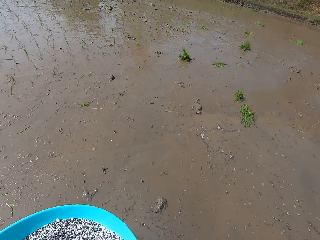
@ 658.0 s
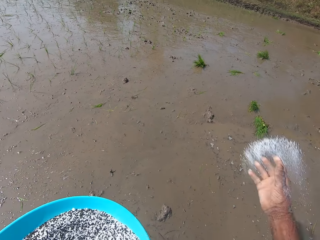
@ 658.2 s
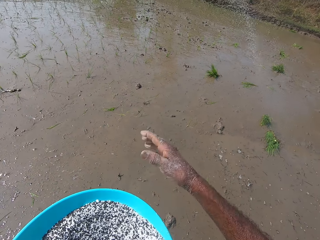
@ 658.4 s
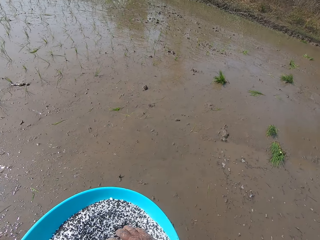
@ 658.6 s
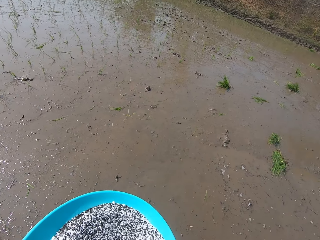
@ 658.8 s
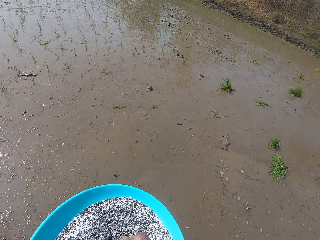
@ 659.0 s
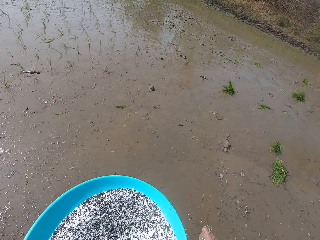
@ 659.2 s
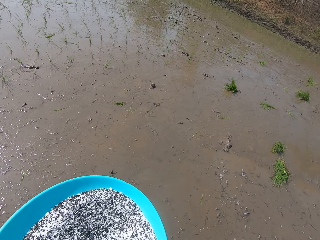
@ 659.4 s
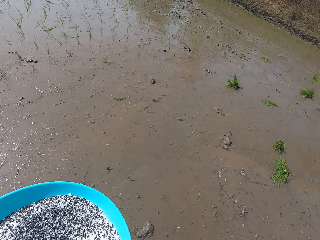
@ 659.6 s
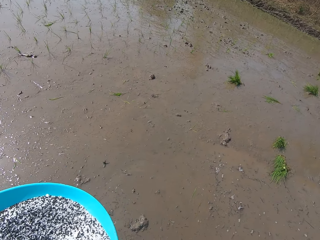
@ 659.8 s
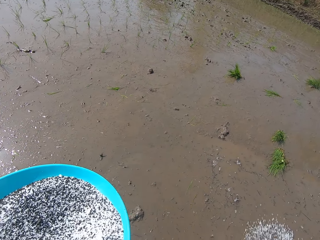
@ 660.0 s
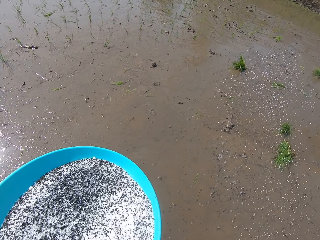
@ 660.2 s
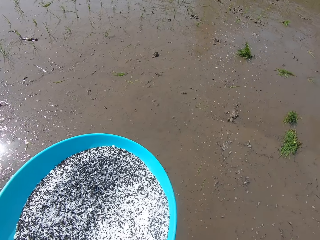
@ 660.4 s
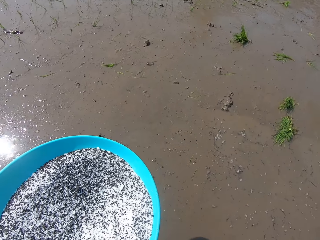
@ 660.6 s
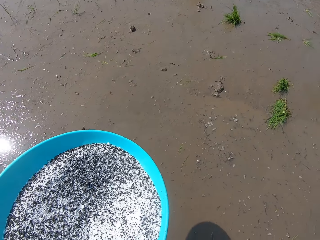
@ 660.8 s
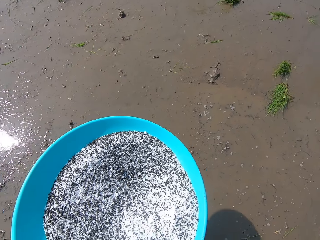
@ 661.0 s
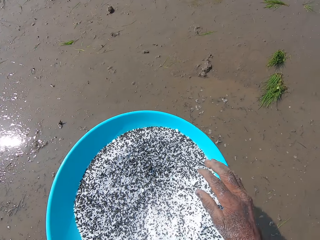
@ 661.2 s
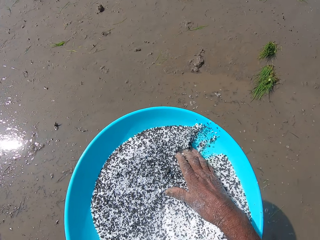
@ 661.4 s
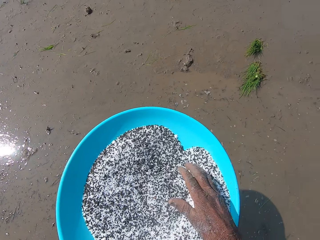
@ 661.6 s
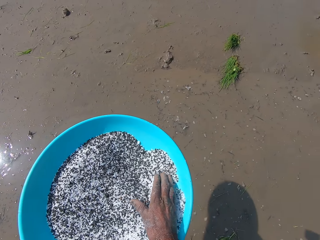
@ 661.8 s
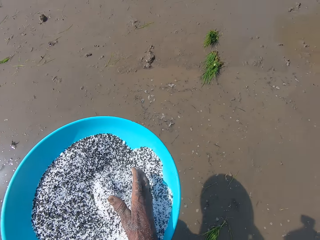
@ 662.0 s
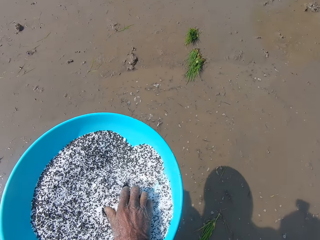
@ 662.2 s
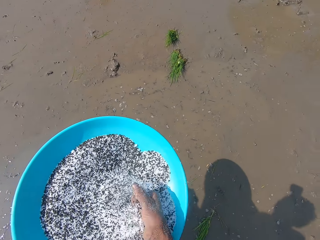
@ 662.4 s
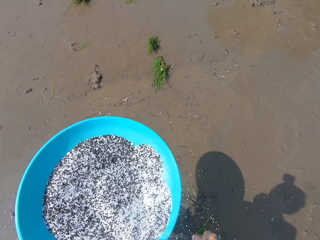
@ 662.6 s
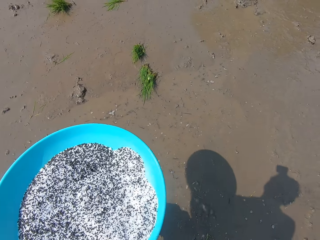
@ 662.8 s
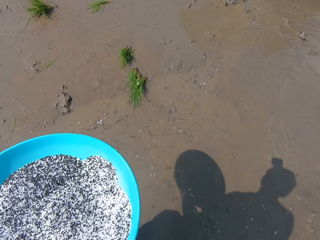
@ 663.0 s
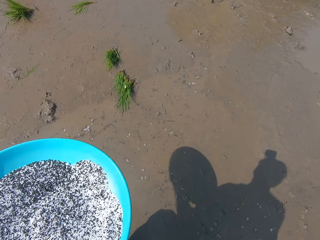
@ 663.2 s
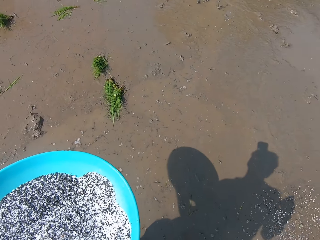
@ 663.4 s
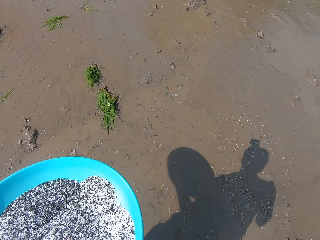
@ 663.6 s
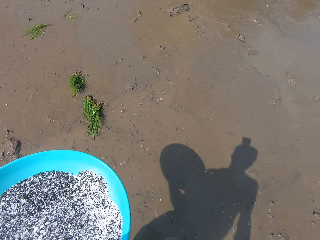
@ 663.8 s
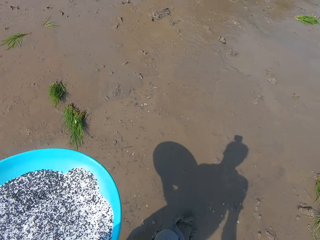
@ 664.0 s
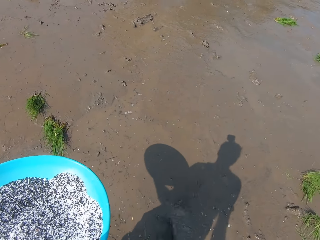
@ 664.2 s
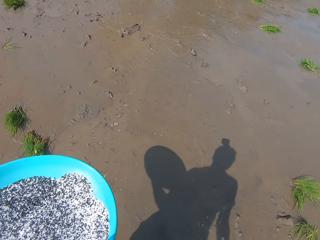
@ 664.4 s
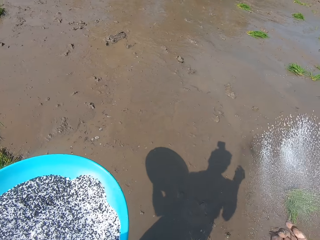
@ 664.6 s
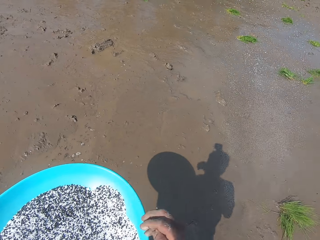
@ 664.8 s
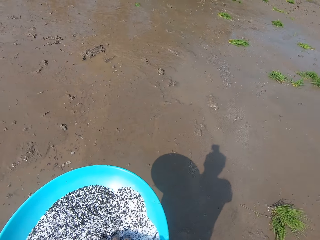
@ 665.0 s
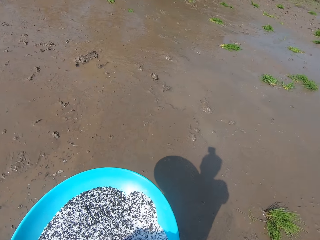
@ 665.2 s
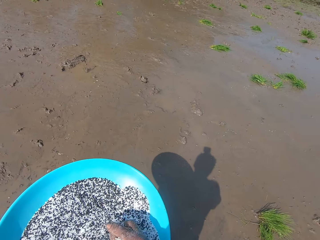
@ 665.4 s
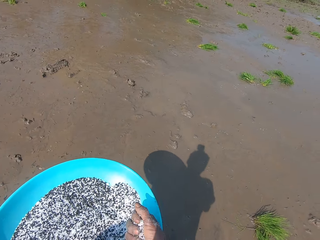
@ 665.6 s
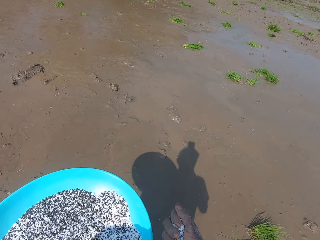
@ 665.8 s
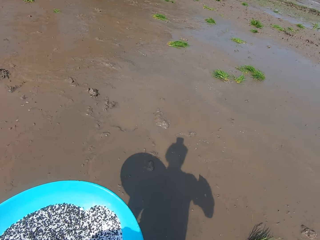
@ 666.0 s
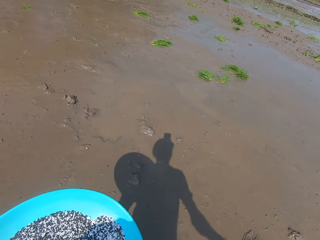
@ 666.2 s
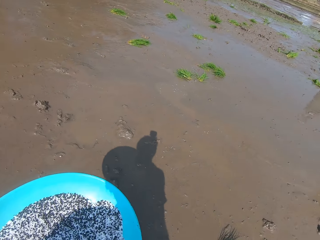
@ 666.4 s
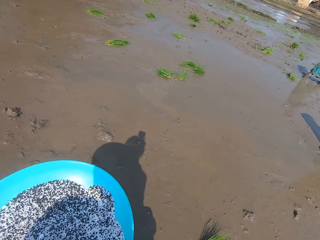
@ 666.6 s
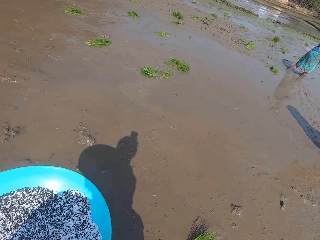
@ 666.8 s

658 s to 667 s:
The camera wearer sprinkles the black seeds in his right hand on the muddy field. He takes some black seeds from the bowl in his left hand with his right hand. He converses with the group of people on the farm. He sprinkles the black seeds in his right hand on the muddy field. He mixes the black seeds in the bowl in his left hand with his right hand. He takes some black seeds from the bowl in his left hand with his right hand. He sprinkles the black seeds in his right hand on the muddy field and takes some black seeds from the bowl in his left hand with his right hand.

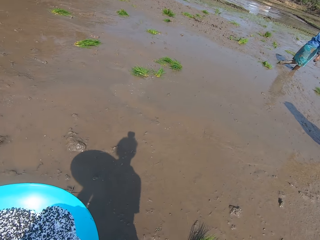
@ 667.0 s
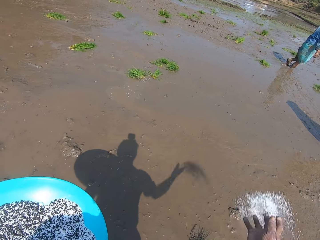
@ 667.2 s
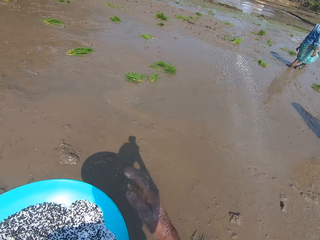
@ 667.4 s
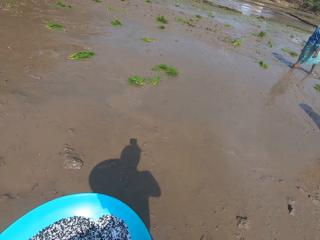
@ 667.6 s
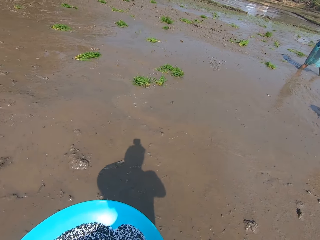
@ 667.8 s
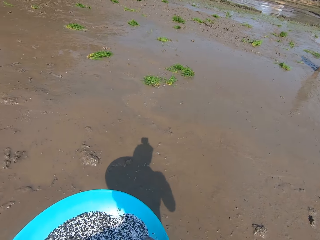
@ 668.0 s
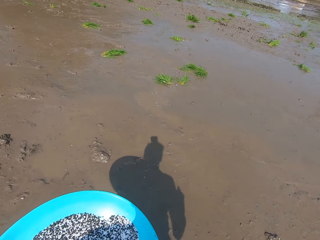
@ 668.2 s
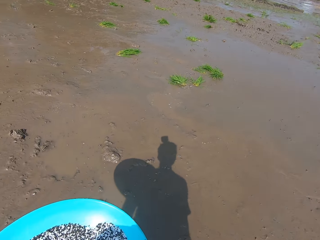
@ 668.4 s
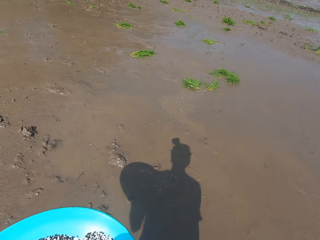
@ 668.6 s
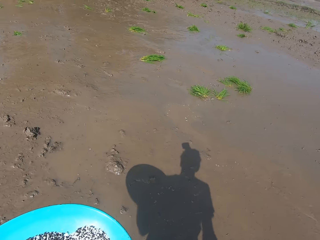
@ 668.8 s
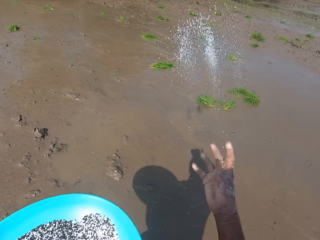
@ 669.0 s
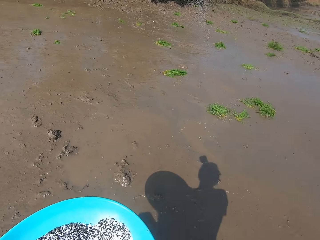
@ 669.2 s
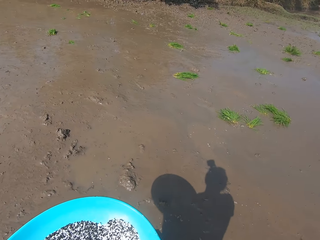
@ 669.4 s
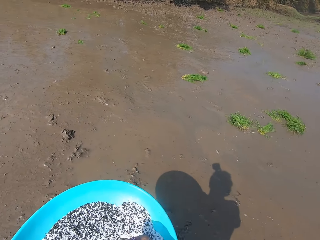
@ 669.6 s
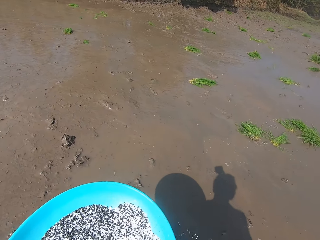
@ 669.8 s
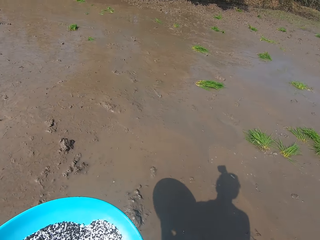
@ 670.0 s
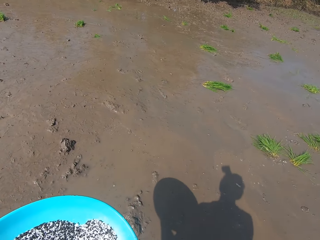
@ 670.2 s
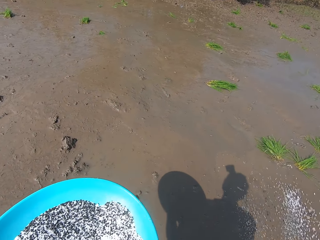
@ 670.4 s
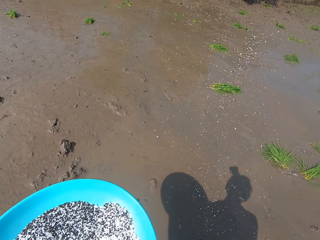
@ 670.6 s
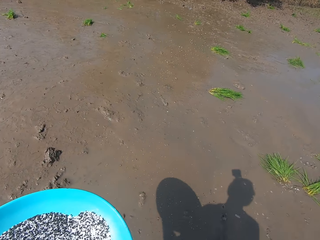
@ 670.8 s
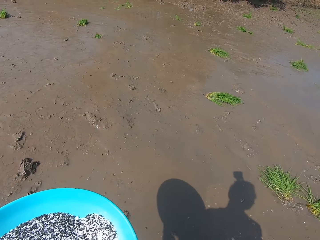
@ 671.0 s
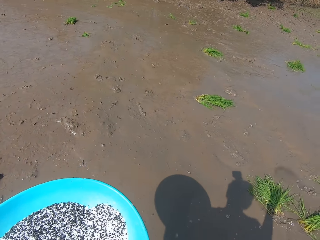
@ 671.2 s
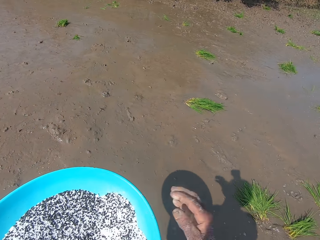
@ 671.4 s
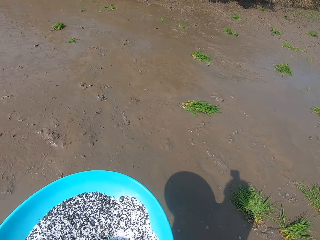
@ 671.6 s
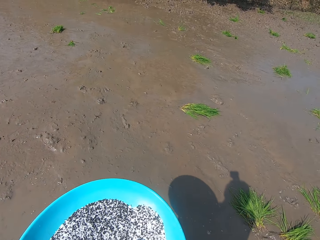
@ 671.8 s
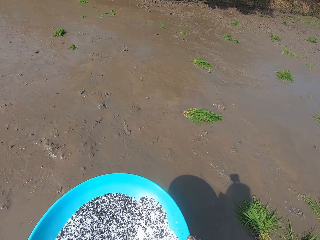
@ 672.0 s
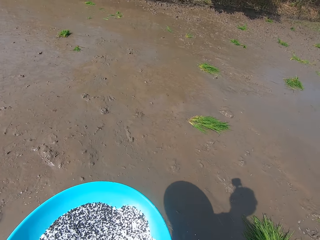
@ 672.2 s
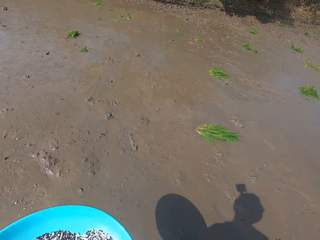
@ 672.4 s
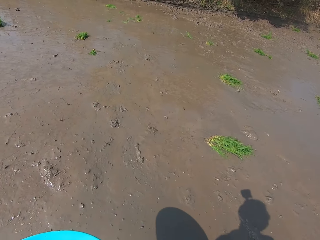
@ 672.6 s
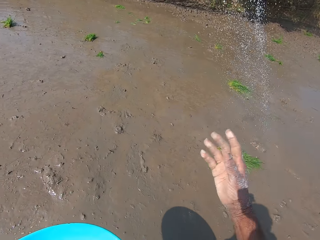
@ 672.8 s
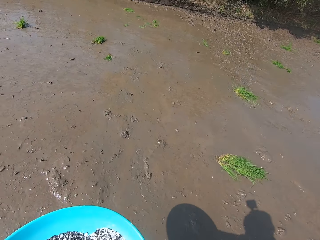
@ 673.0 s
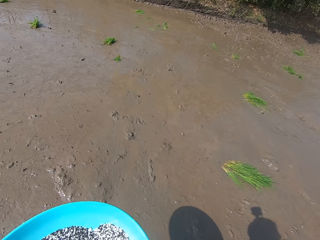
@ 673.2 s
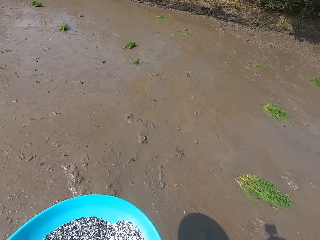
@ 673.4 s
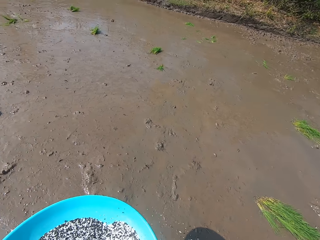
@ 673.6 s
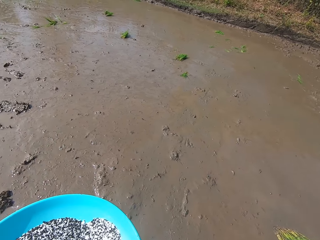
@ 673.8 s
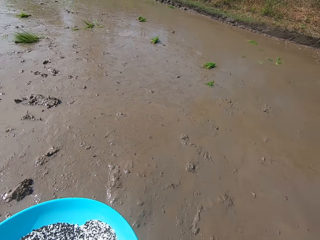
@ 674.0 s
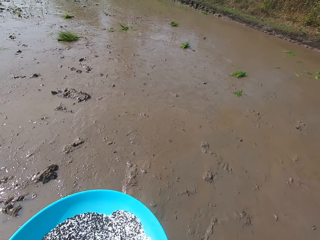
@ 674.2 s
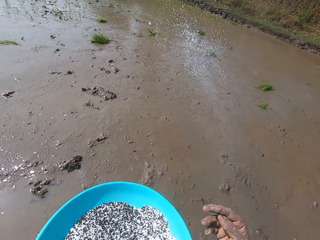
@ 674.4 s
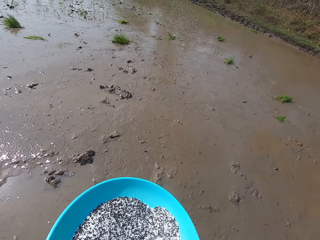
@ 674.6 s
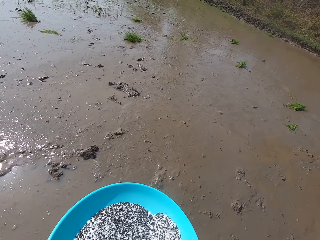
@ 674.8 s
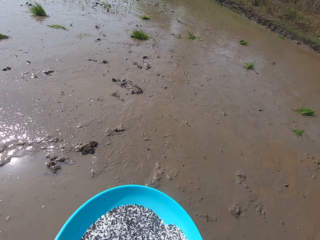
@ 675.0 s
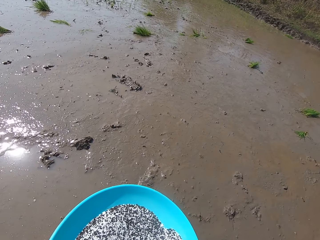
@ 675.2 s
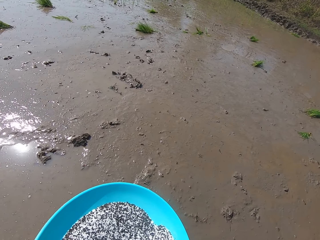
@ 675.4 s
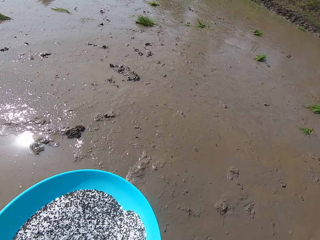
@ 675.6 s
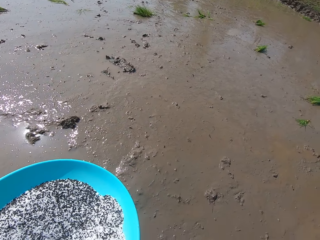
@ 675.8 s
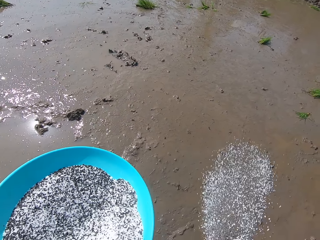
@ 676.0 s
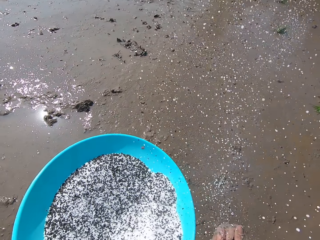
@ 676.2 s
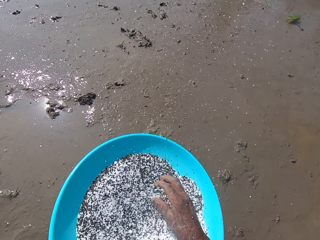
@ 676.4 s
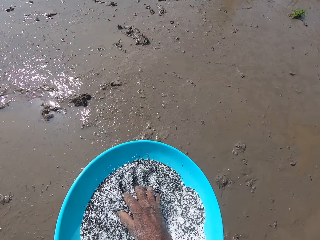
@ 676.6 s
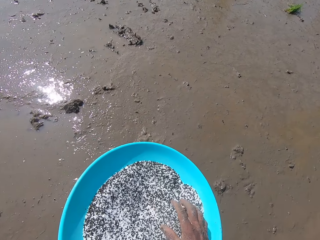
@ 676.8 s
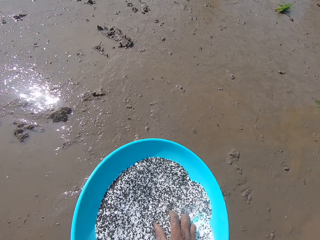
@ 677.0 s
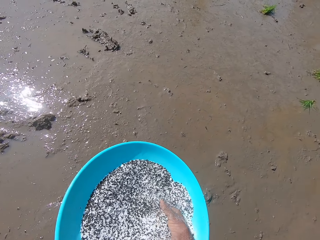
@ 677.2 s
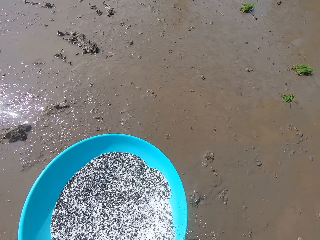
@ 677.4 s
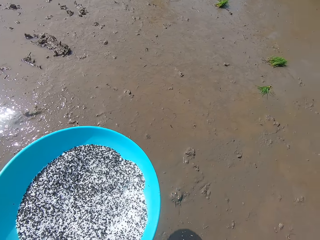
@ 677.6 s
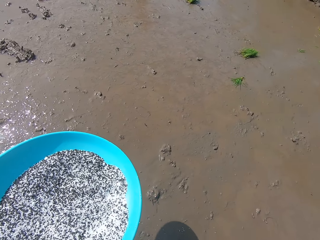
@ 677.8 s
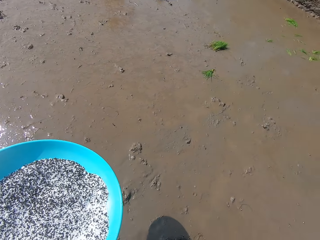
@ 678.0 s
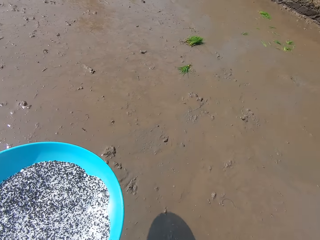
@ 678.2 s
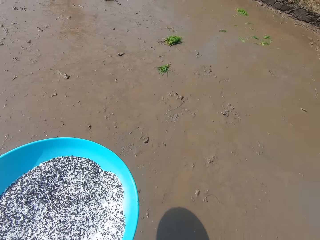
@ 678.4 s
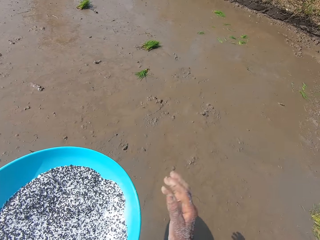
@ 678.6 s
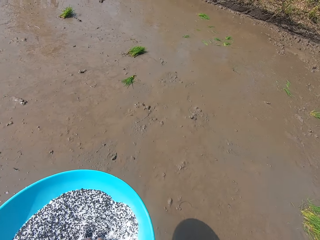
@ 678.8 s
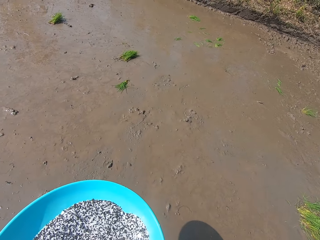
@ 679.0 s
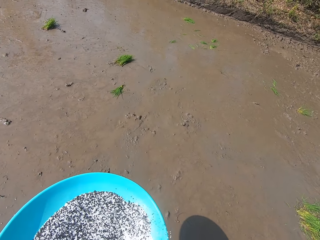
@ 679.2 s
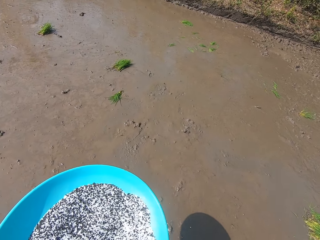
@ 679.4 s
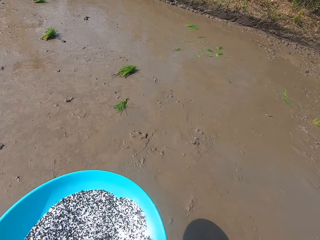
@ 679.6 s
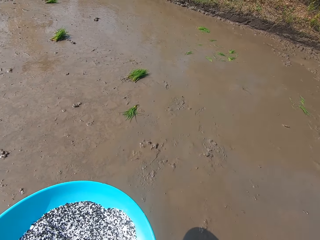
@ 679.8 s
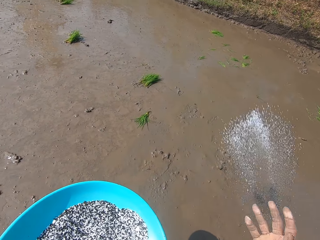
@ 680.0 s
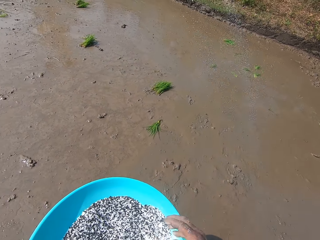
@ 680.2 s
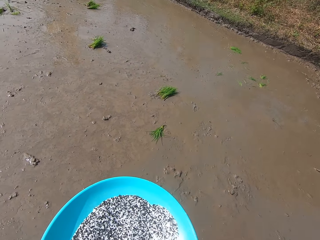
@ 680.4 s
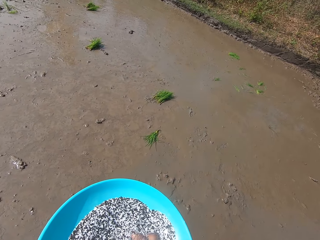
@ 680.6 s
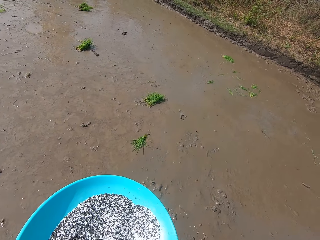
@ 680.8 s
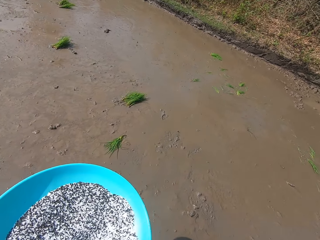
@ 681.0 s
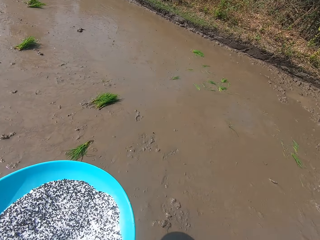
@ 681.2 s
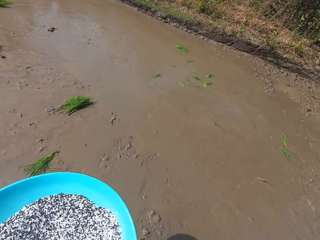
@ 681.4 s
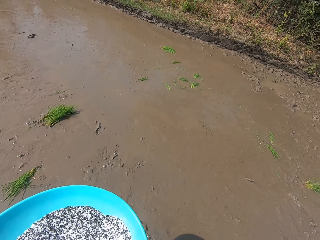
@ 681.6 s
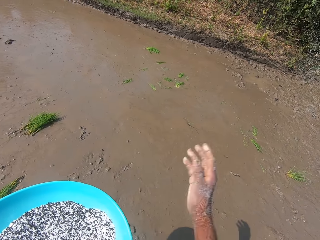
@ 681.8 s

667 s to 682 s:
The camera wearer sprinkles the black seeds in his right hand on the muddy field and takes some black seeds from the bowl in his left hand with his right hand. He sprinkles the black seeds in his right hand on the muddy field and takes some black seeds from the bowl in his left hand with his right hand. He sprinkles the black seeds in his right hand on the muddy field and takes some black seeds from the bowl in his left hand with his right hand. He sprinkles the black seeds in his right hand on the muddy field. He sprinkles the black seeds in his right hand on the muddy field again. He takes some black seeds from the bowl in his left hand with his right hand. He sprinkles the black seeds in his right hand on the muddy field. He mixes the black seeds in the bowl in his left hand with his right hand. He takes some black seeds from the bowl in his left hand with his right hand. He takes some black seeds from the bowl in his left hand with his right hand again. He sprinkles the black seeds in his right hand on the muddy field and takes some black seeds from the bowl in his left hand with his right hand.
